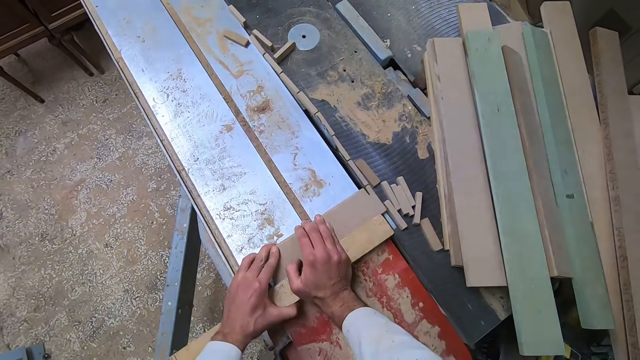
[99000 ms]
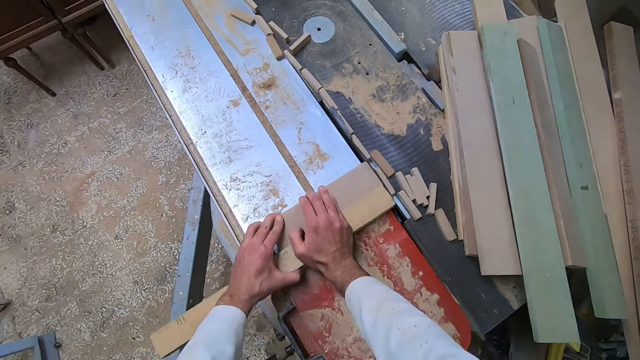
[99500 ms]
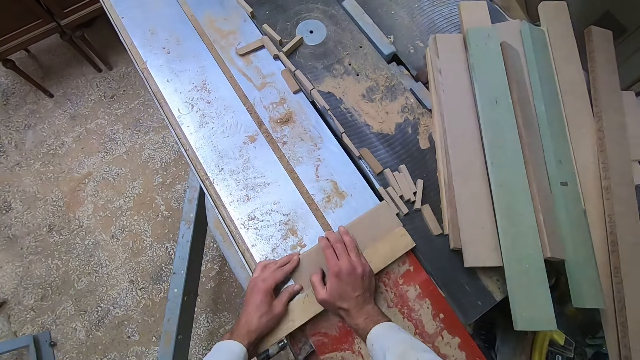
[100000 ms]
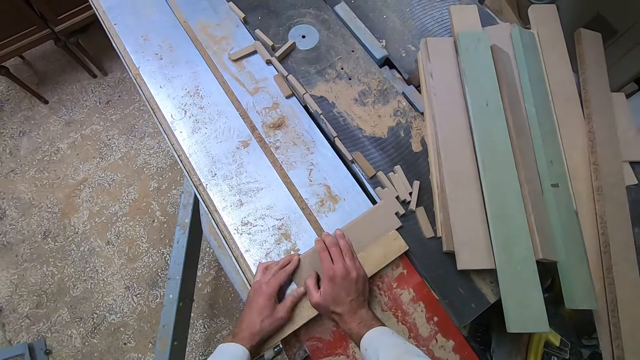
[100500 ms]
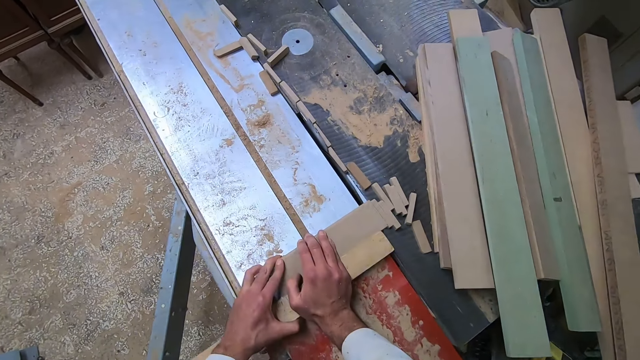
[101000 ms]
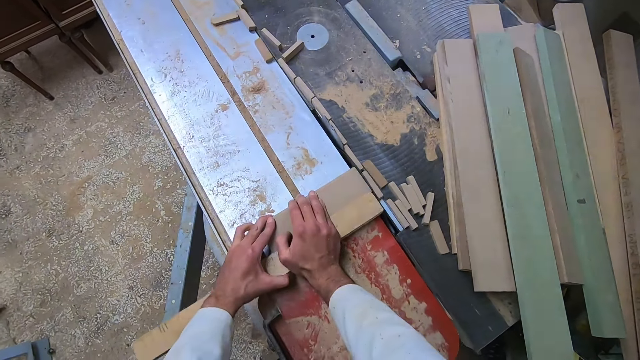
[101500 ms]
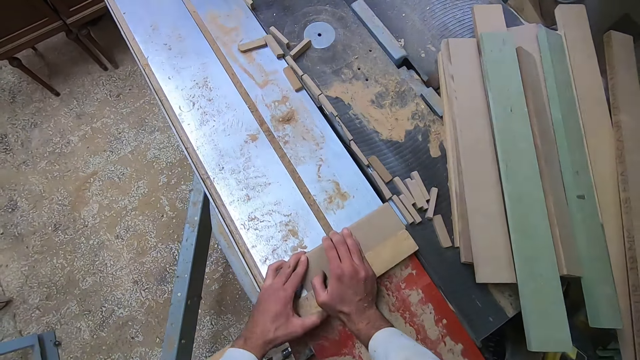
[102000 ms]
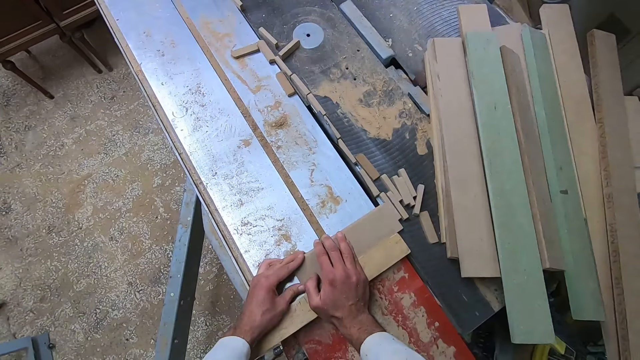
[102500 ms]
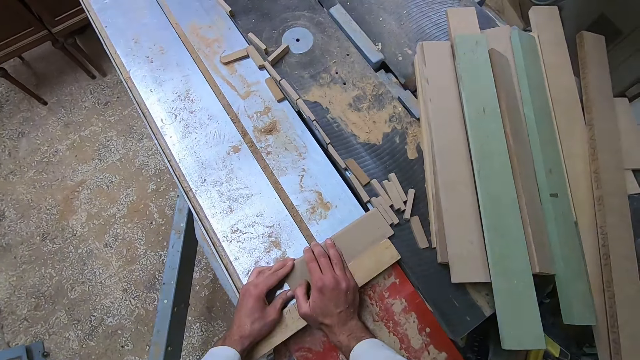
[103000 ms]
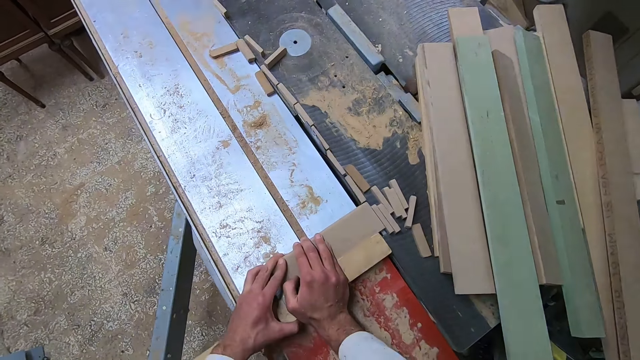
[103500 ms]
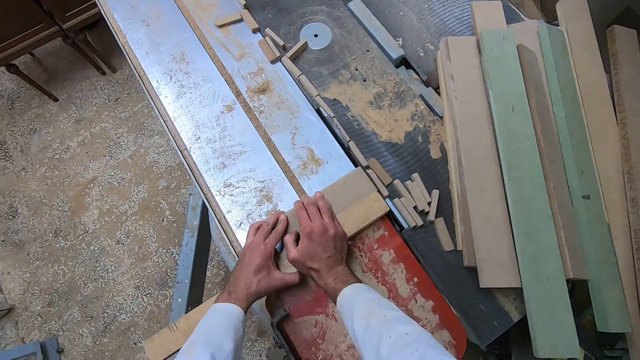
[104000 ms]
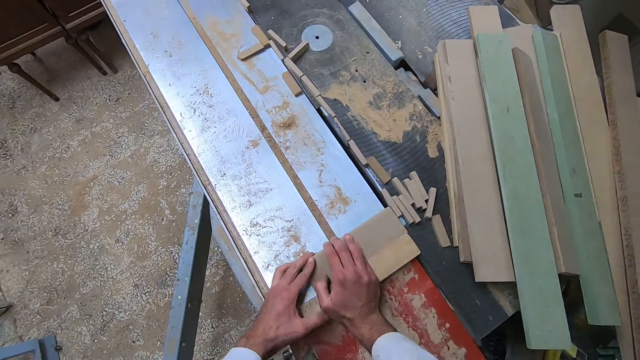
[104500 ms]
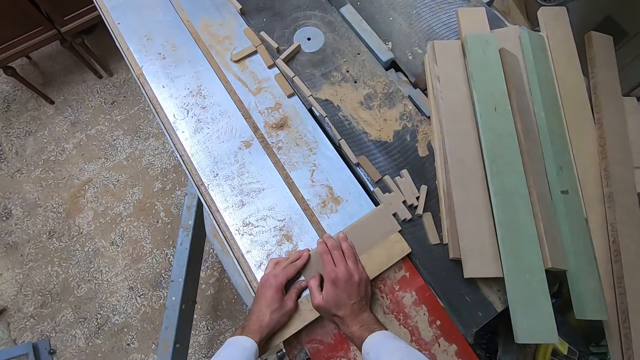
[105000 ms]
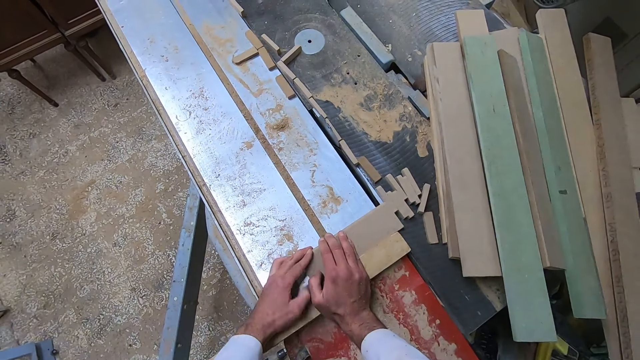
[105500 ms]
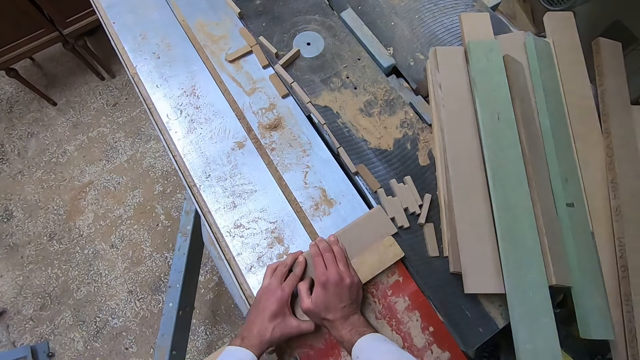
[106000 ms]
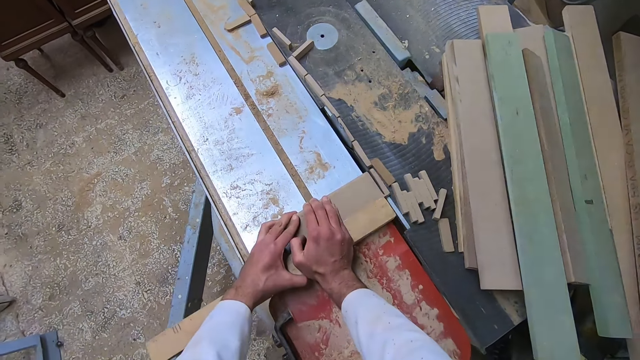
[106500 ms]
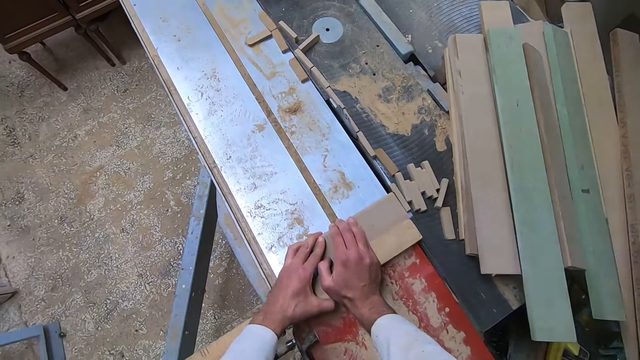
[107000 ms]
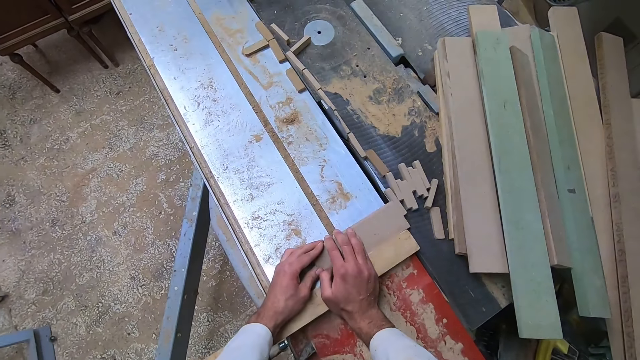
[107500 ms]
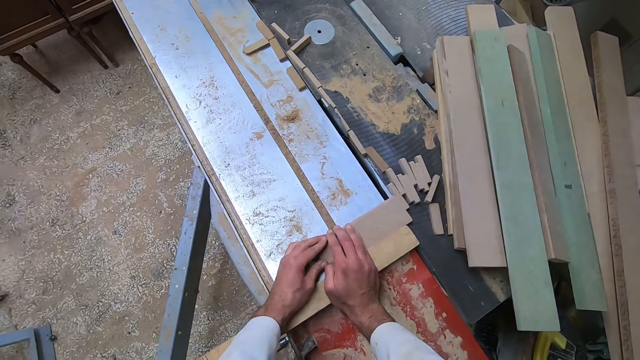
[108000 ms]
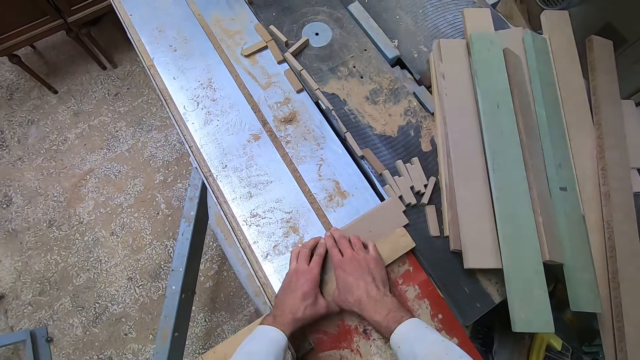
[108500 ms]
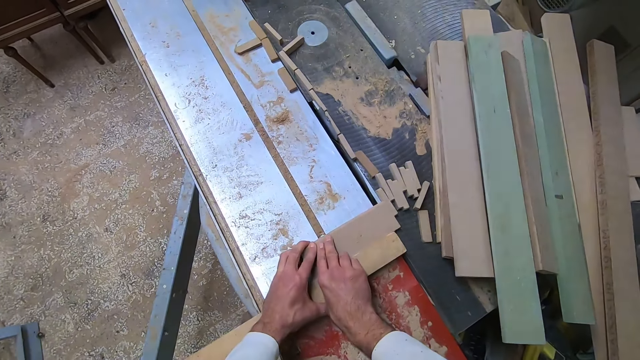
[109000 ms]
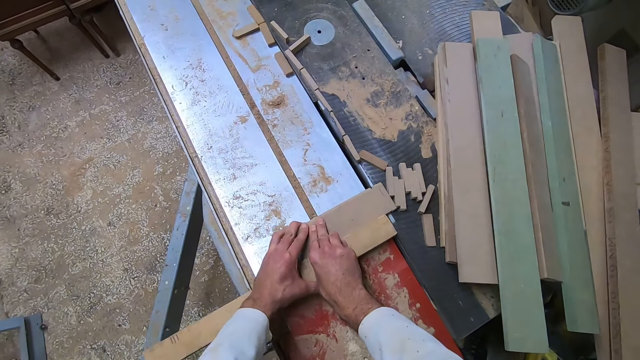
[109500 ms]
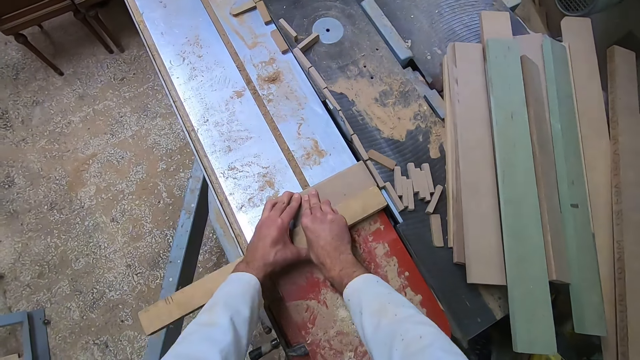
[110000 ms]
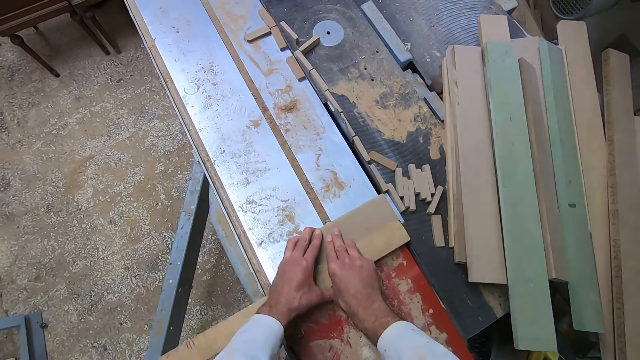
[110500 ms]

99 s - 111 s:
The camera wearer cuts off a piece of the wood with the saw. They operate a wood cutter machine and adjust the wood on the slider. They cut off a piece of the wood with the saw, operate the wood cutter machine, and adjust the wood on the slider. They cut off a piece of the wood with the saw, operate the wood cutter machine, and adjust the wood on the slider. They cut off a piece of the wood with the saw, operate the wood cutter machine, and adjust the wood on the slider. They cut off a piece of the wood with the saw and operate the wood cutter machine.

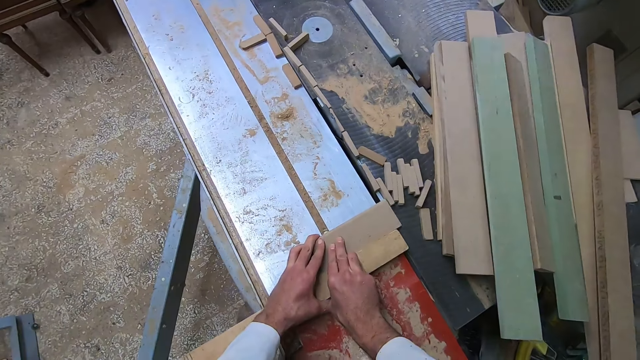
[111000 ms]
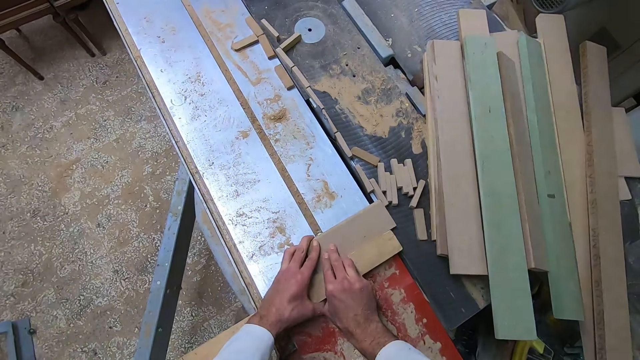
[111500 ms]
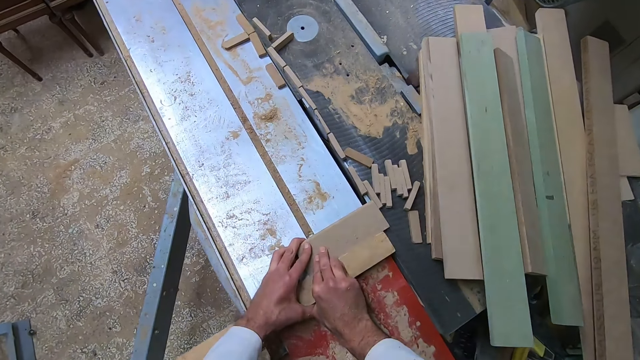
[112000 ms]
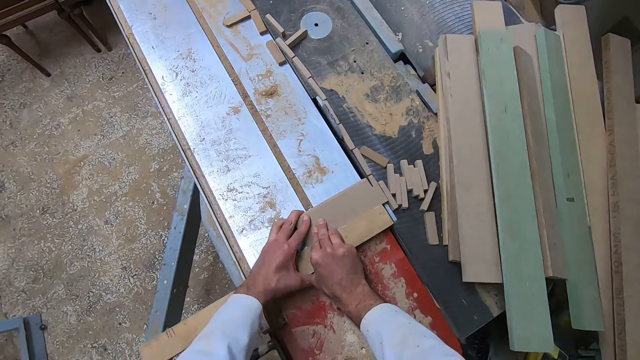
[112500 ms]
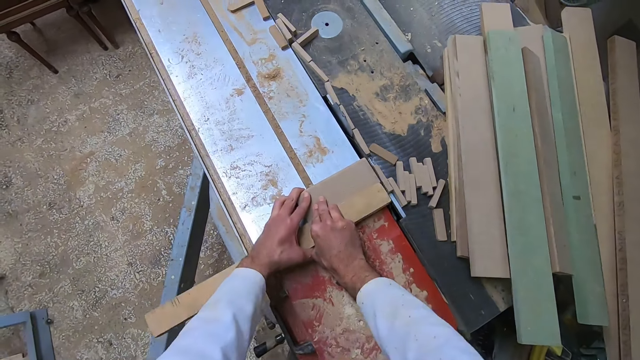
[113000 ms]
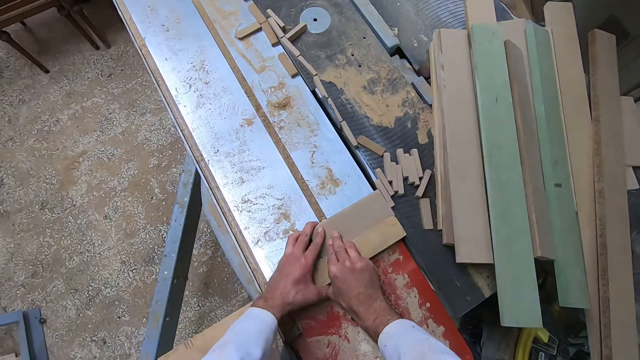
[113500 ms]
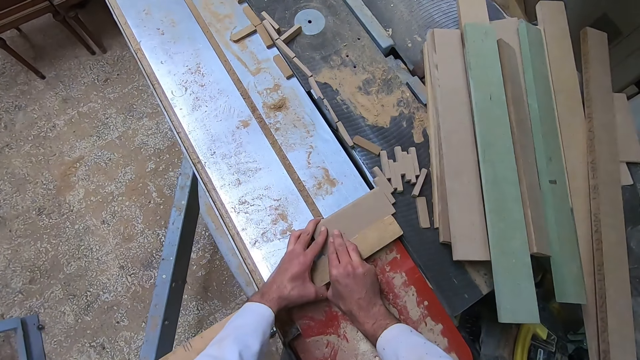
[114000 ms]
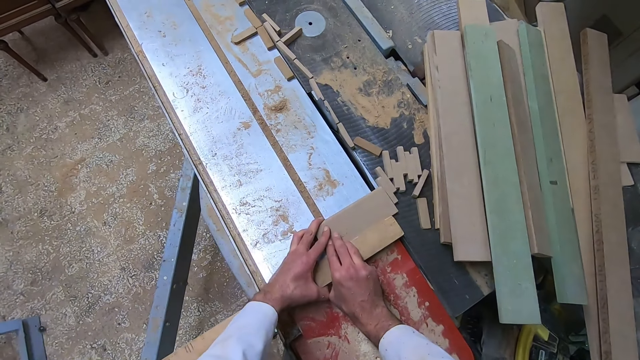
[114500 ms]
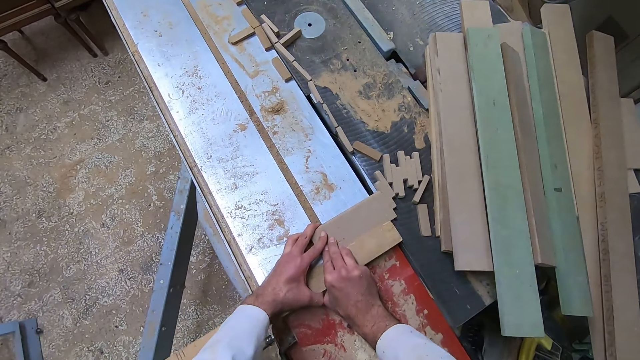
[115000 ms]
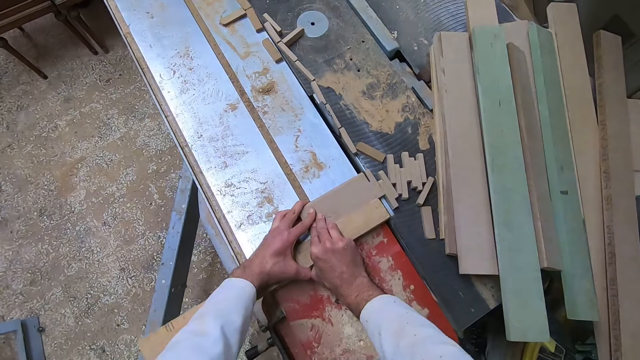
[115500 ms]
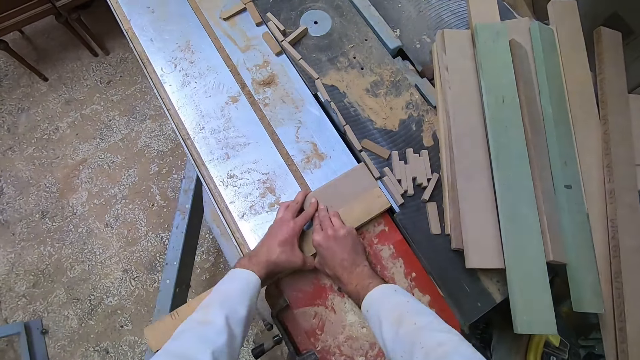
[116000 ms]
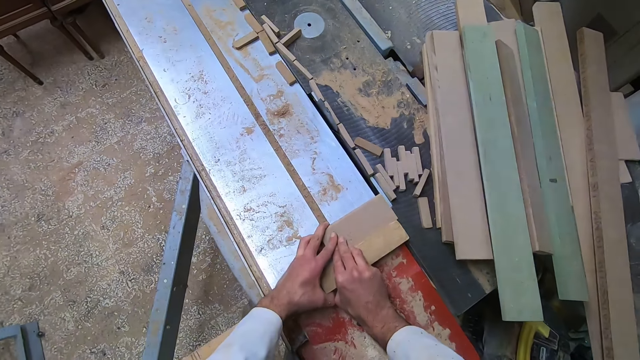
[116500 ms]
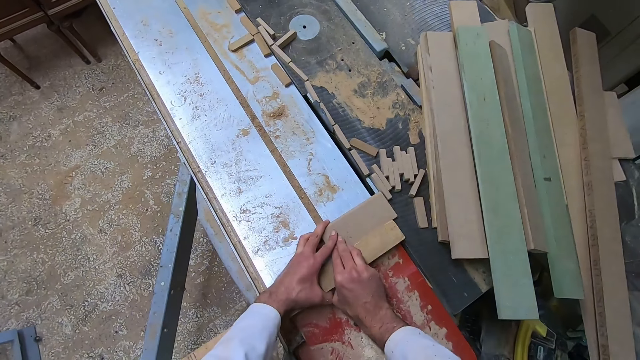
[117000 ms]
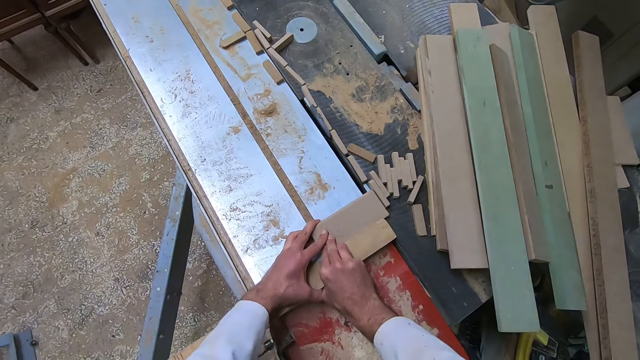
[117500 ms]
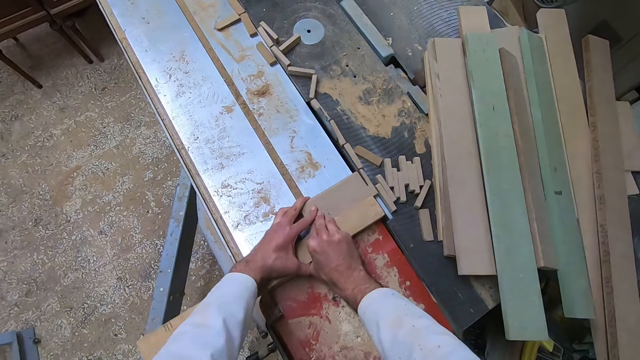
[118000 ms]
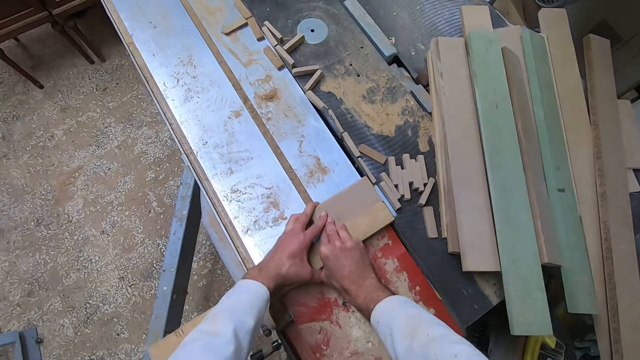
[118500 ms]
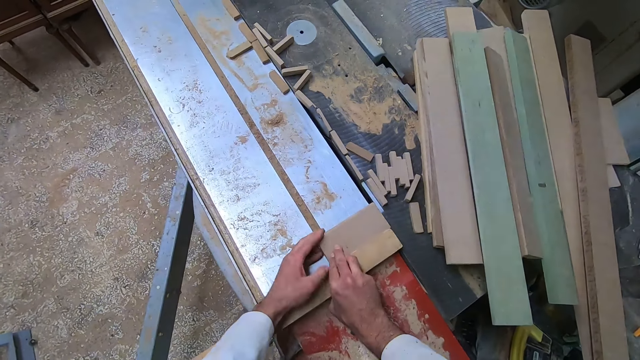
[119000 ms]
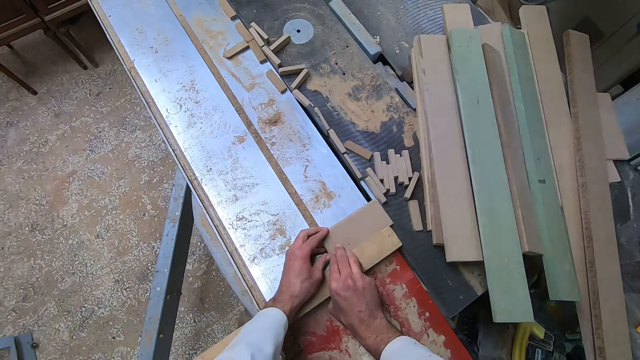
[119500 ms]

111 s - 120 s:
The camera wearer adjusts the wood on the slider. They cut off a piece of the wood with the saw, operate a wood cutter machine, and adjust the wood on the slider. They cut off a piece of the wood with the saw, operate the wood cutter machine, and adjust the wood on the slider. They operate the wood cutter machine, cut off a piece of the wood with the saw, and adjust the wood on the slider.
